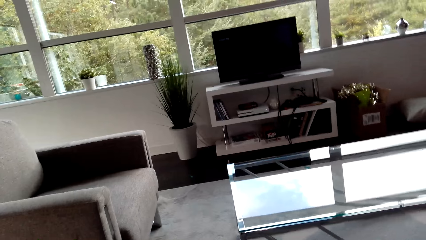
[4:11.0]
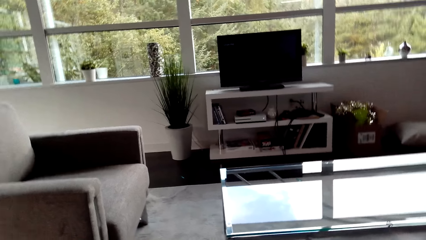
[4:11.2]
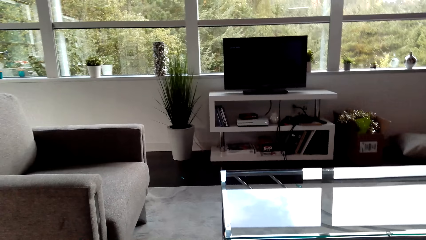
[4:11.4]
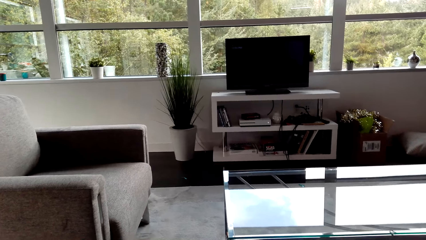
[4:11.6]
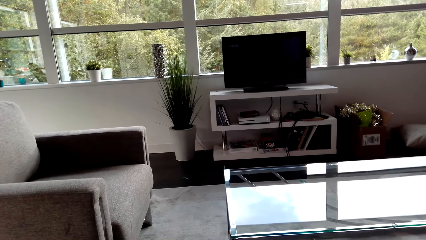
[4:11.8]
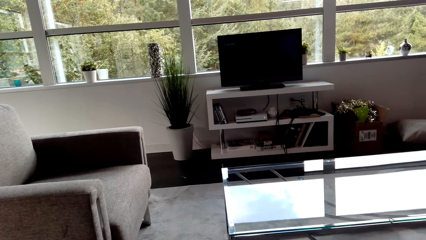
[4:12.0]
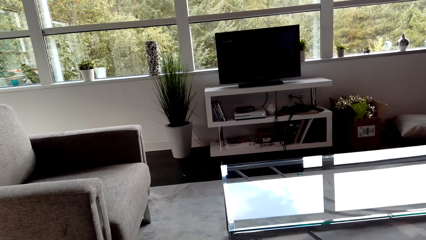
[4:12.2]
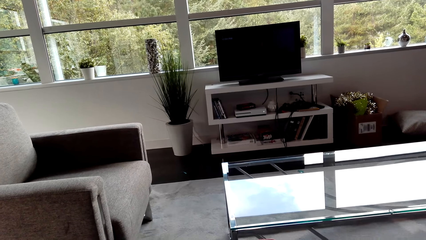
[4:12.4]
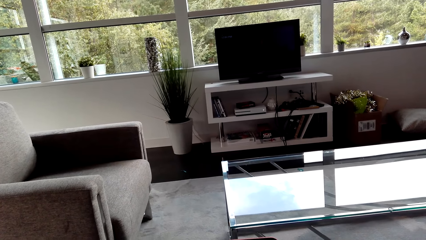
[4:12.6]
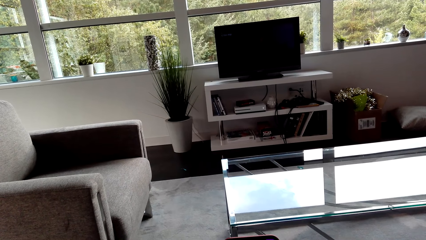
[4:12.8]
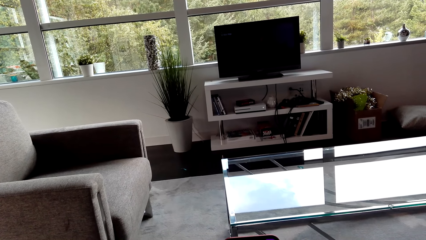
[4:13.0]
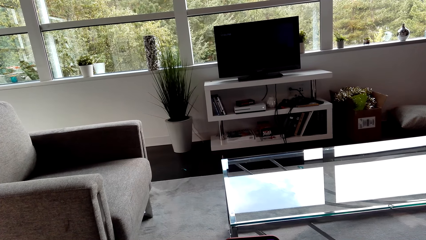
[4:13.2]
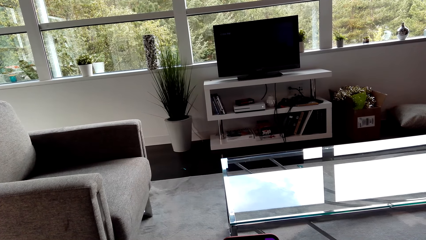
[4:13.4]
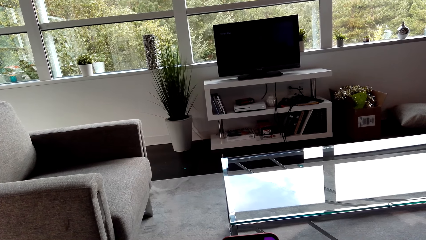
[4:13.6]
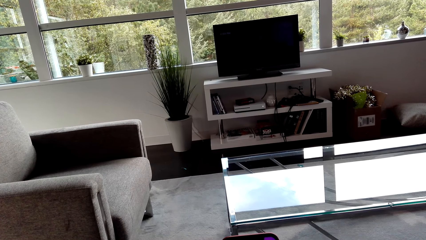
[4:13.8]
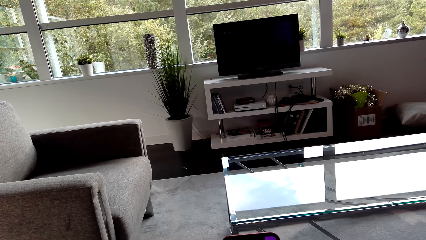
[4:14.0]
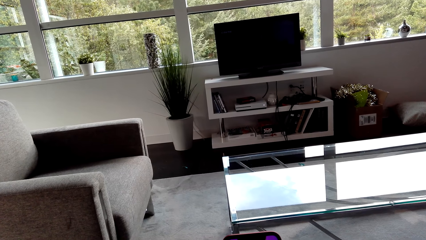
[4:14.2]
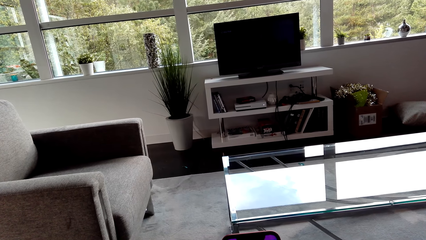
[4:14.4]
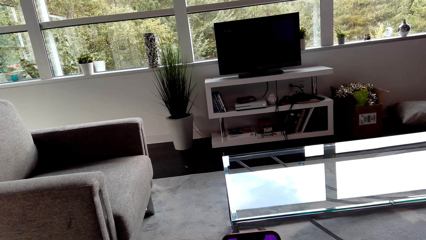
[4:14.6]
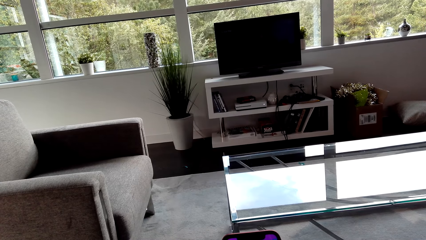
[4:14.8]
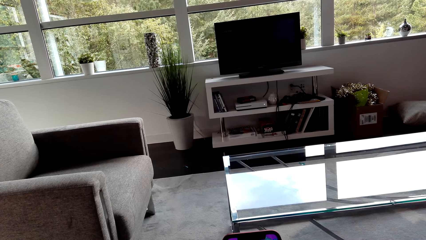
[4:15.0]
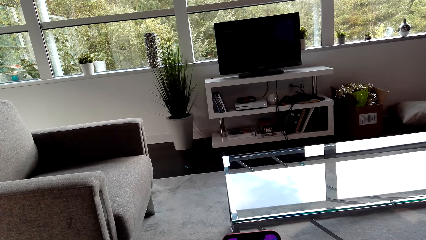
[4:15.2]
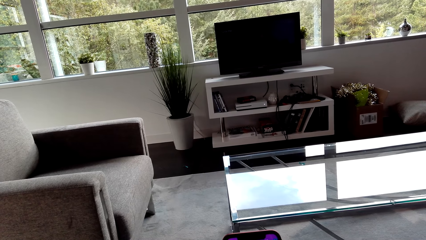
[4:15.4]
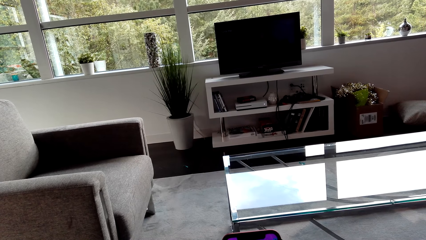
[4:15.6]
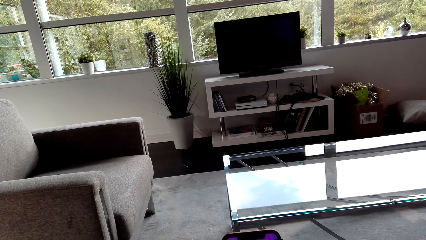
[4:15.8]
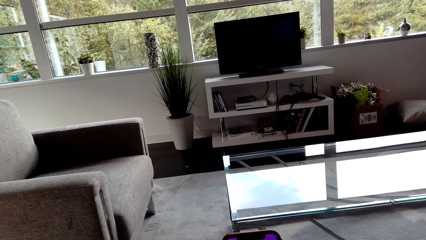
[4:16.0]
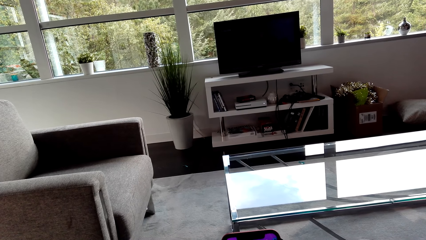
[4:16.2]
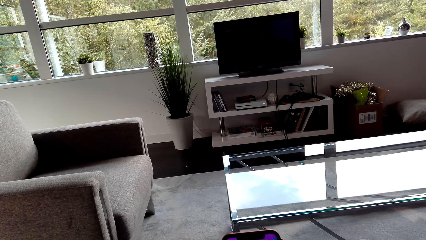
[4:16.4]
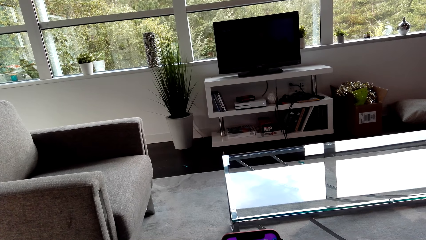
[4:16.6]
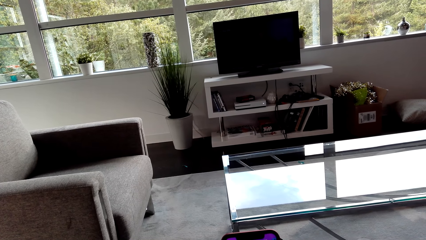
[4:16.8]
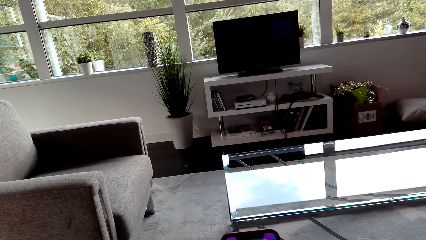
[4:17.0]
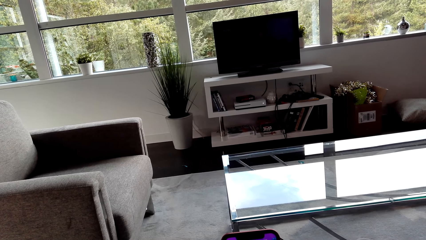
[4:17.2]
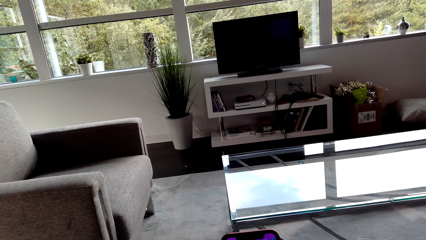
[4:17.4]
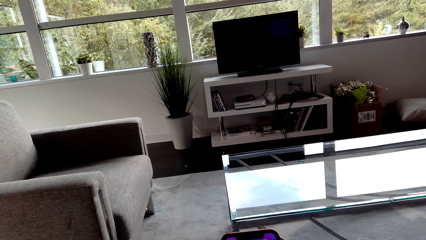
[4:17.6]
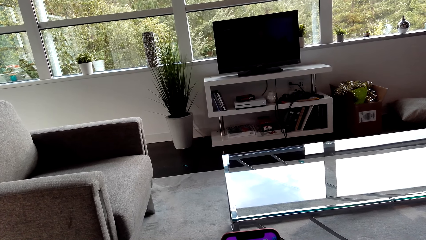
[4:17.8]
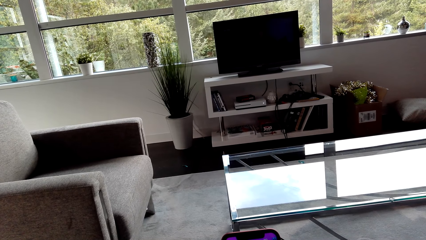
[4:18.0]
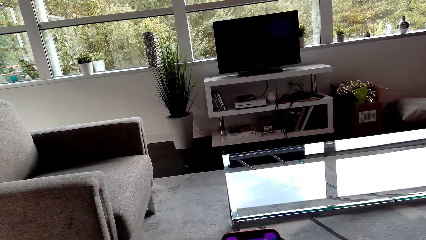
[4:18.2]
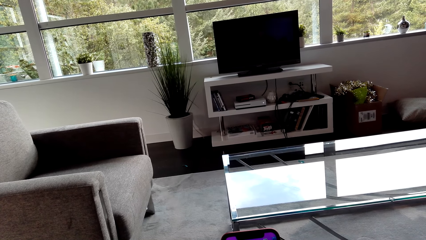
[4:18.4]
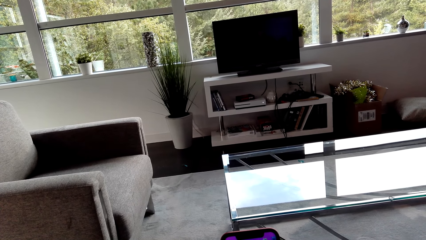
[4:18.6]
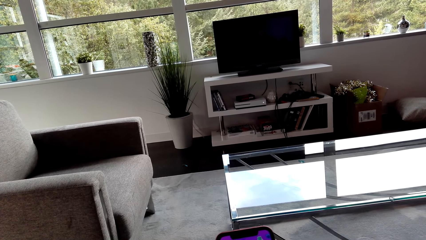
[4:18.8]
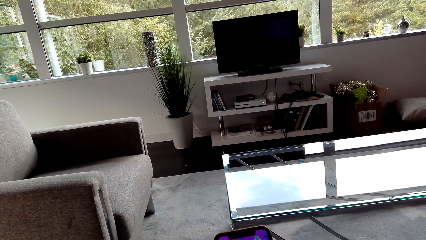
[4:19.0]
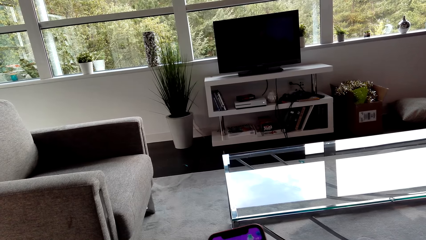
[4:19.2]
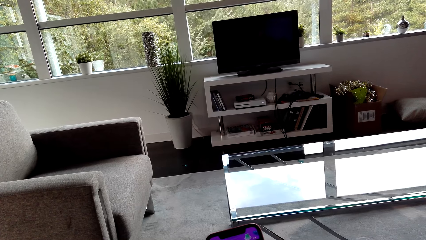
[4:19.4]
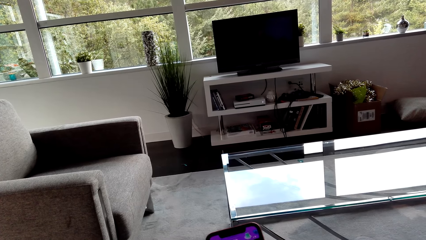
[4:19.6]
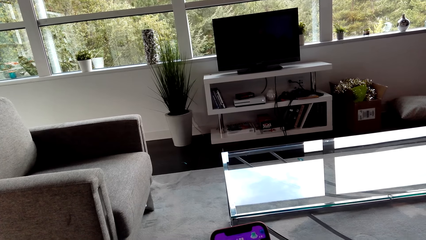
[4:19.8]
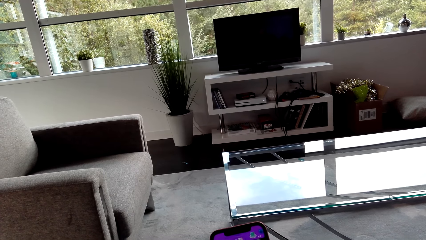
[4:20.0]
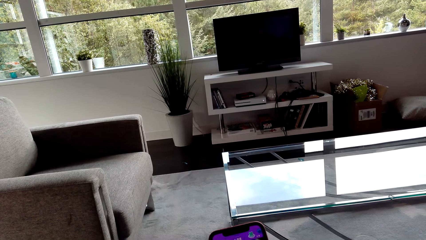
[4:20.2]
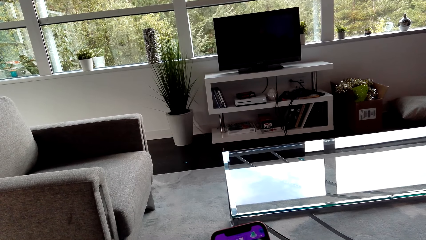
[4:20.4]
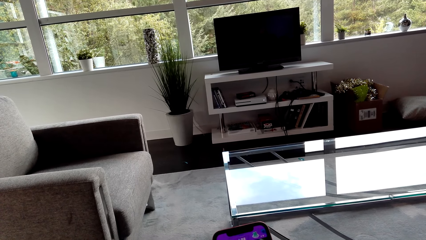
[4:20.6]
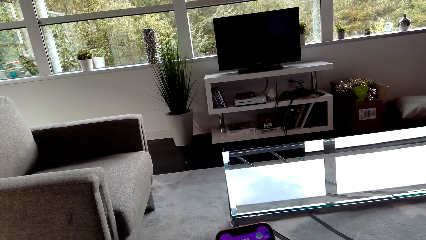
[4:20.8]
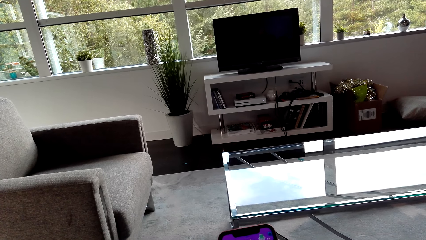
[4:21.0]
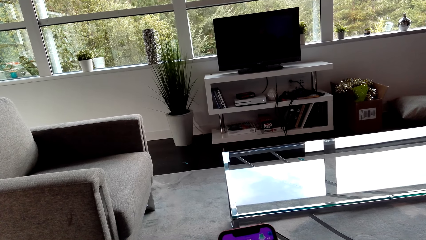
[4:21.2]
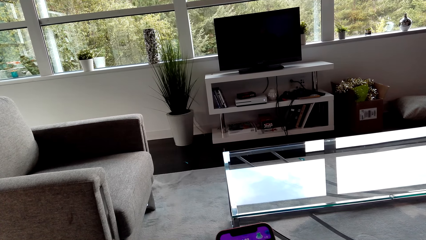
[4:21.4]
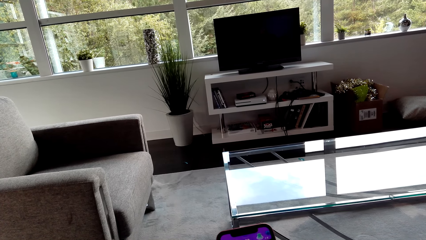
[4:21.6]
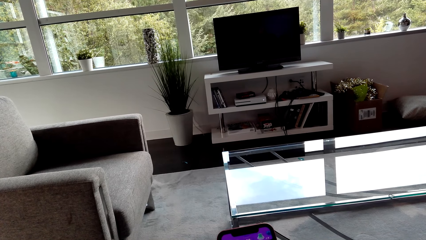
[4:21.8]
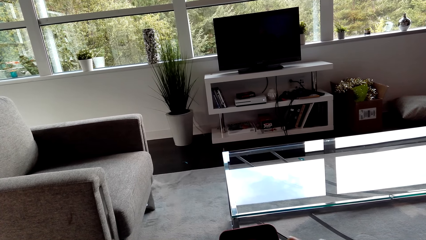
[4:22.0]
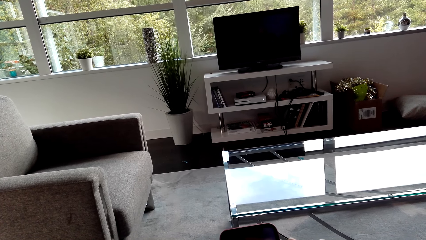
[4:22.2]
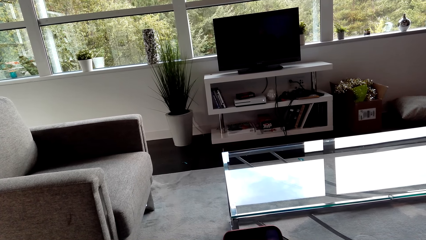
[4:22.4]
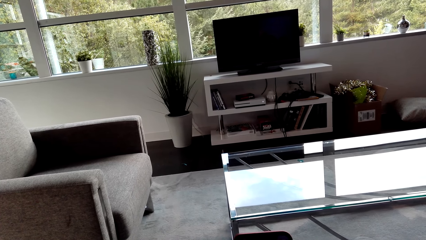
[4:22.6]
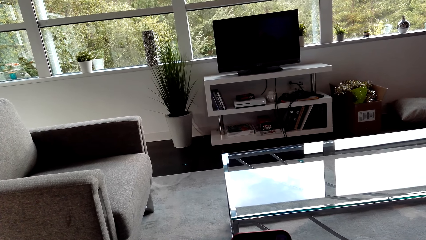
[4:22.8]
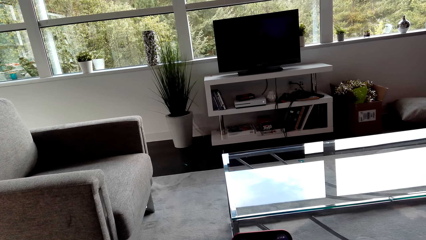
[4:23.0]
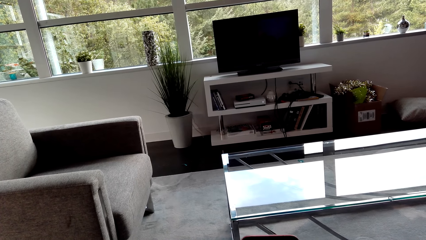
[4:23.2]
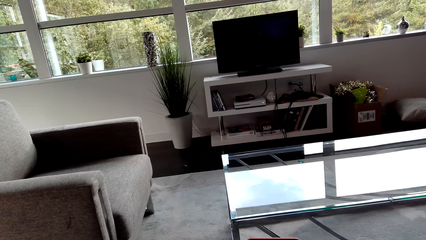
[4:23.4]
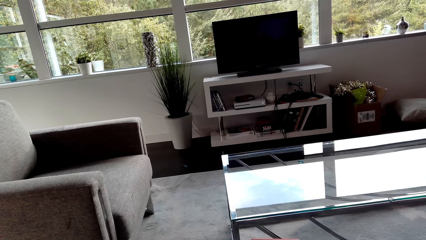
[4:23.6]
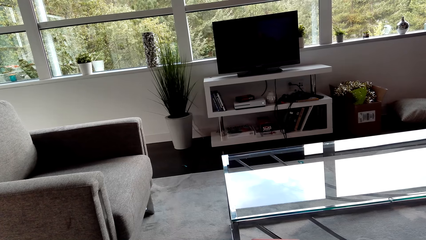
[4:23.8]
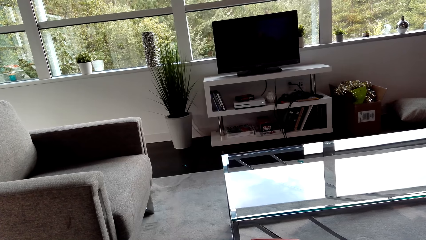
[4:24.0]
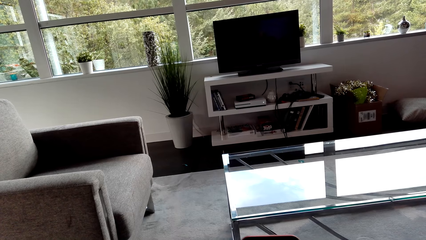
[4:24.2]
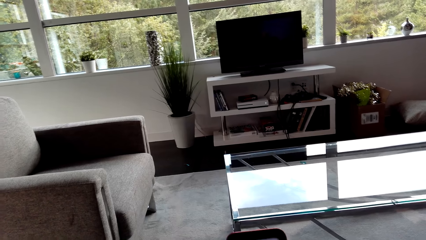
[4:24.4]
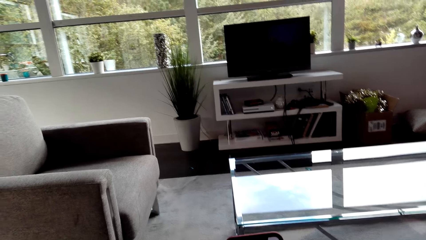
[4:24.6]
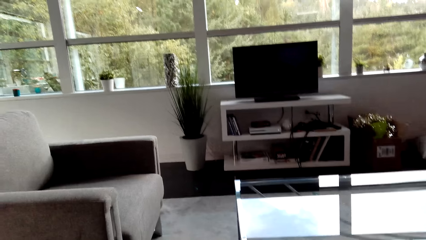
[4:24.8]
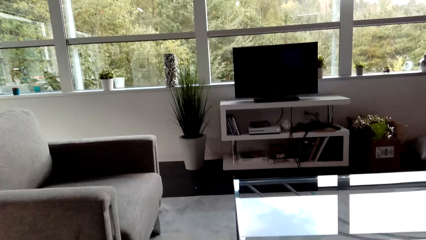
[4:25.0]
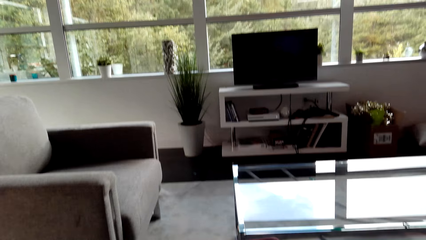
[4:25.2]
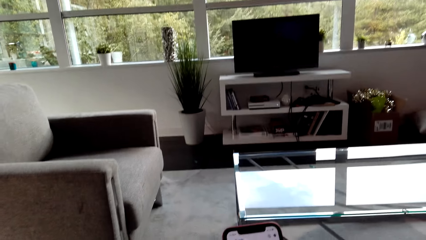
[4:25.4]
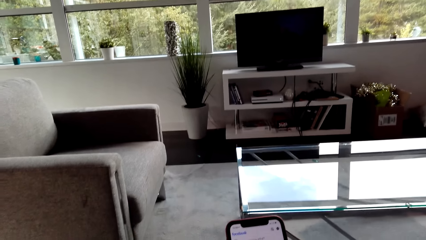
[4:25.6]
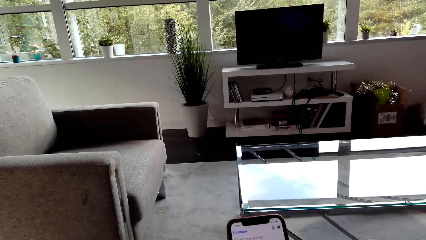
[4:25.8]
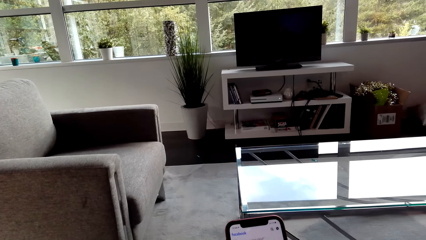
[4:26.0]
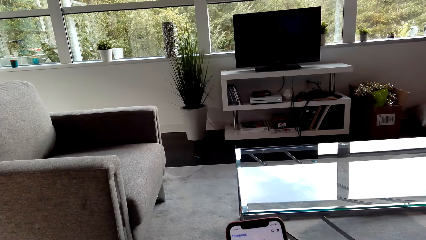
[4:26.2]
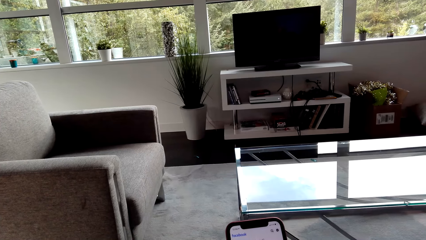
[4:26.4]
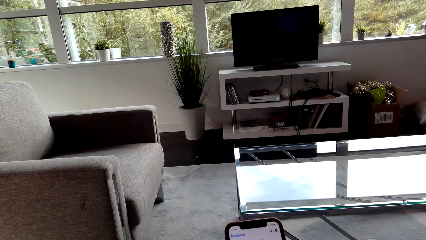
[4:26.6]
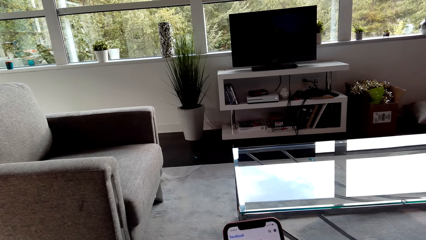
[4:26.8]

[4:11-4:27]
The camera wearer watches the background. They touch the phone.
